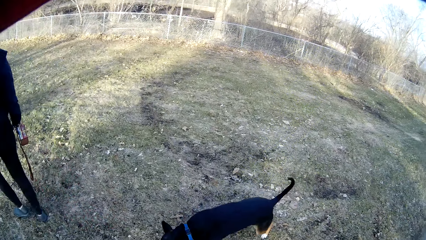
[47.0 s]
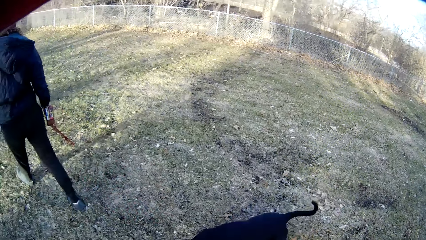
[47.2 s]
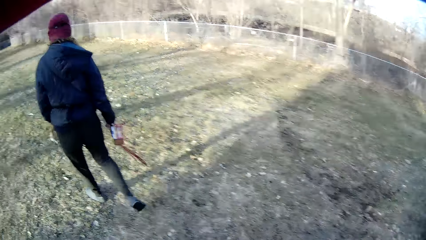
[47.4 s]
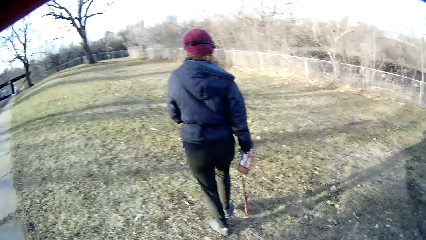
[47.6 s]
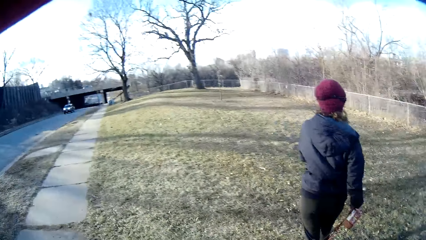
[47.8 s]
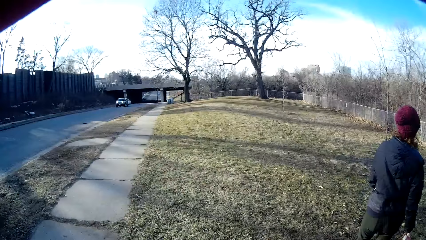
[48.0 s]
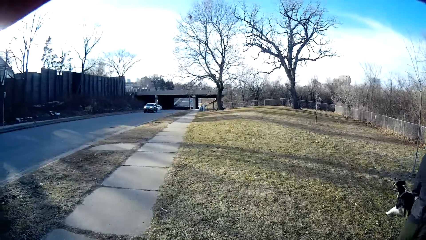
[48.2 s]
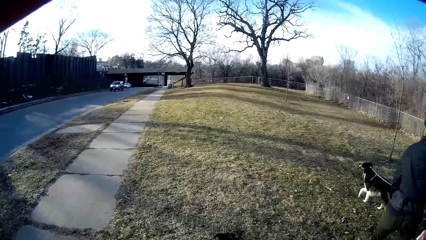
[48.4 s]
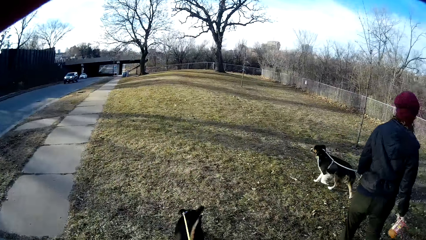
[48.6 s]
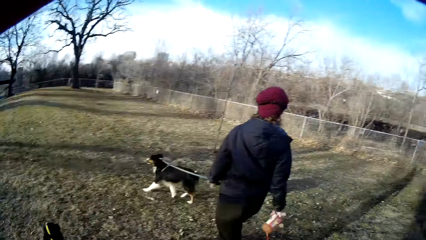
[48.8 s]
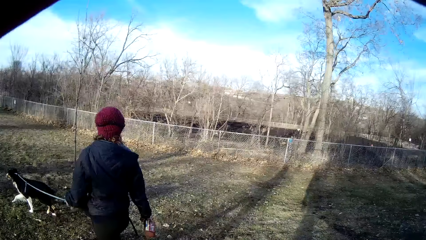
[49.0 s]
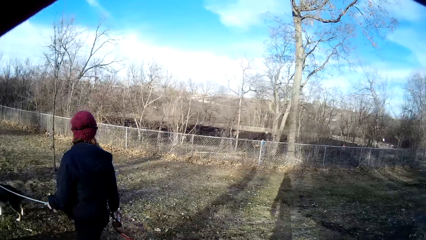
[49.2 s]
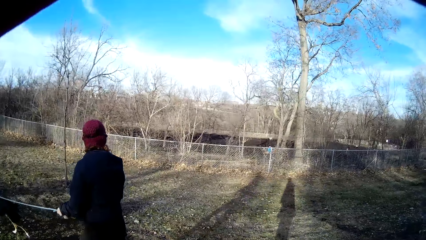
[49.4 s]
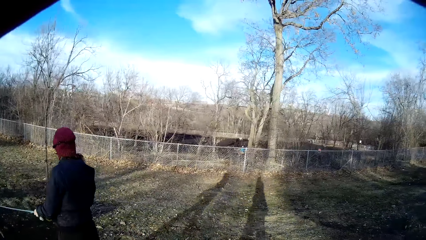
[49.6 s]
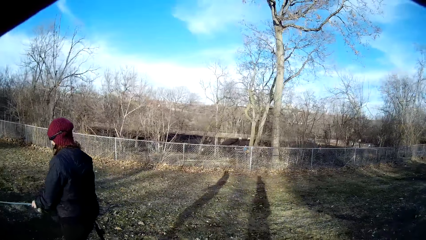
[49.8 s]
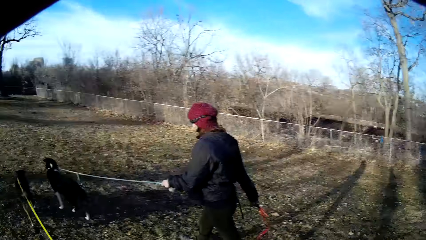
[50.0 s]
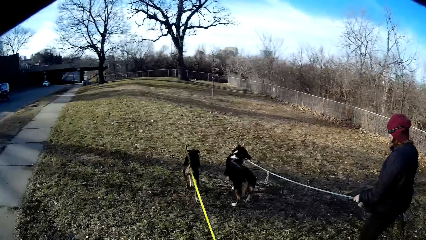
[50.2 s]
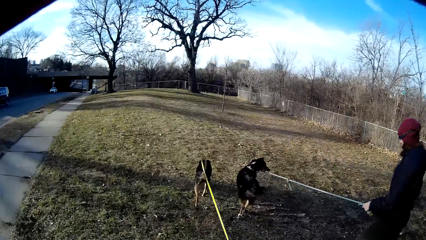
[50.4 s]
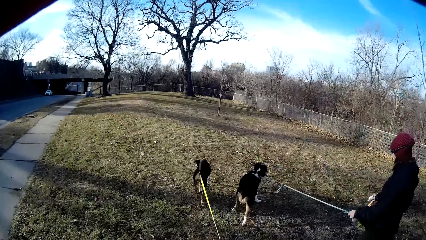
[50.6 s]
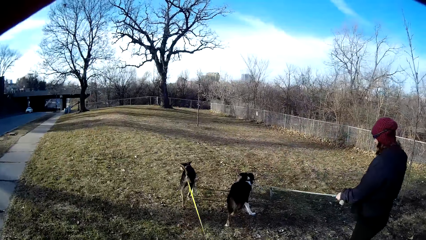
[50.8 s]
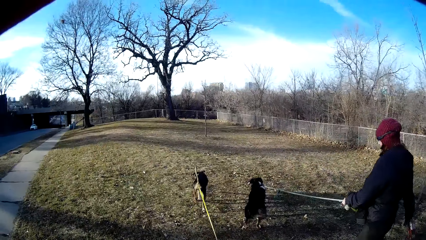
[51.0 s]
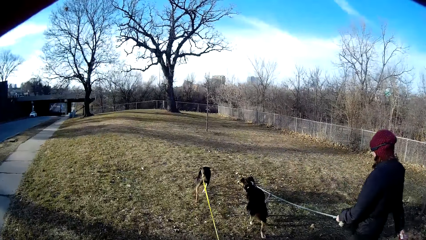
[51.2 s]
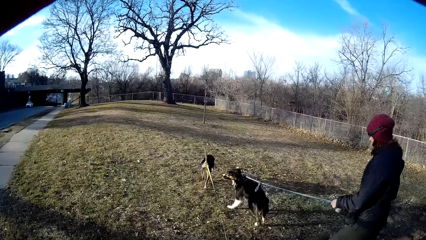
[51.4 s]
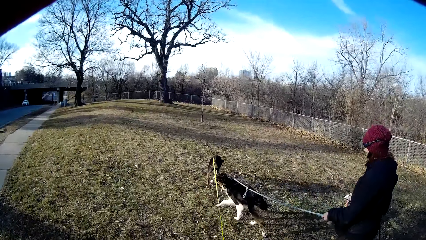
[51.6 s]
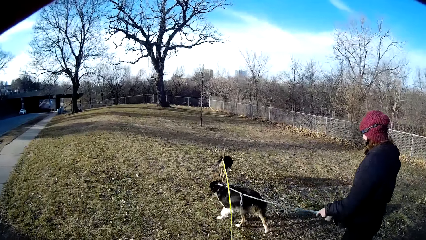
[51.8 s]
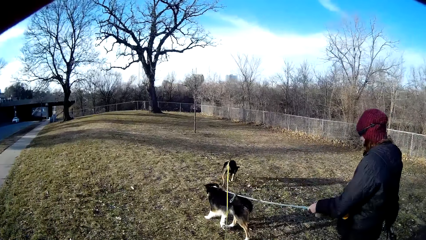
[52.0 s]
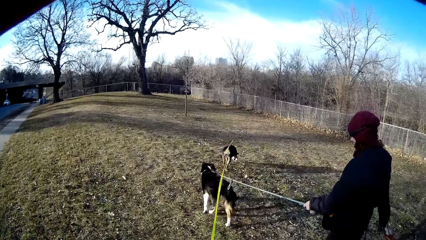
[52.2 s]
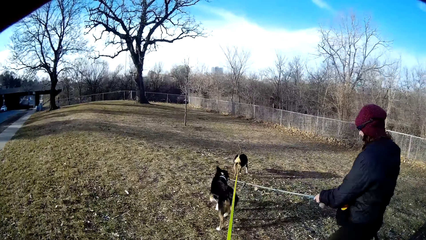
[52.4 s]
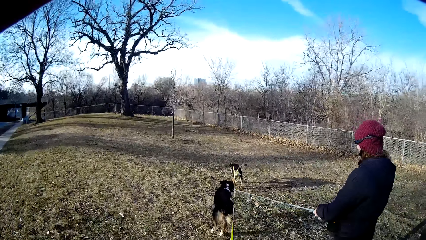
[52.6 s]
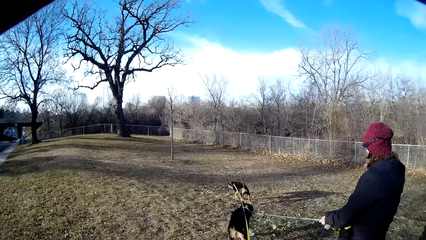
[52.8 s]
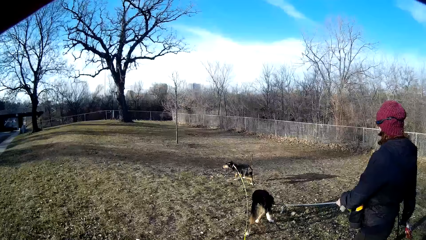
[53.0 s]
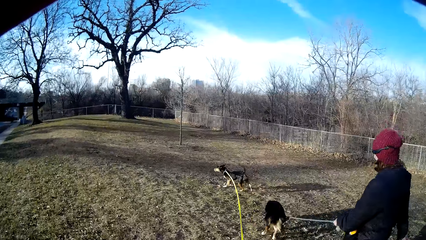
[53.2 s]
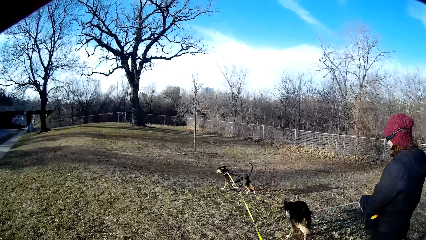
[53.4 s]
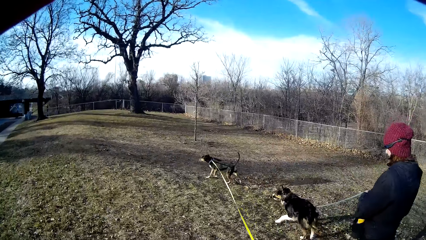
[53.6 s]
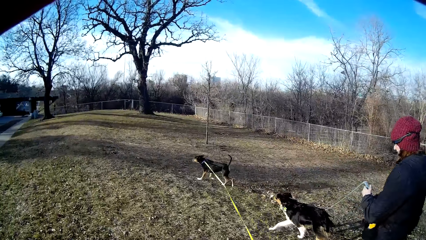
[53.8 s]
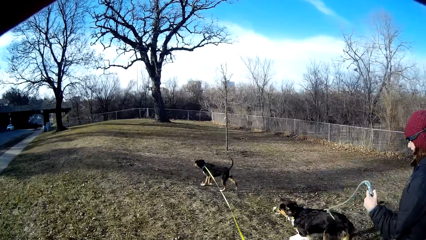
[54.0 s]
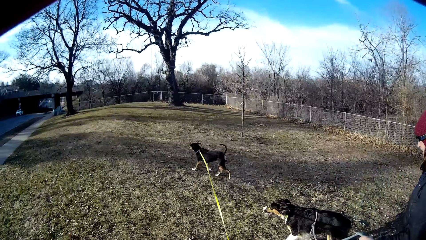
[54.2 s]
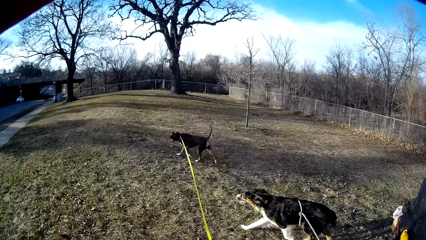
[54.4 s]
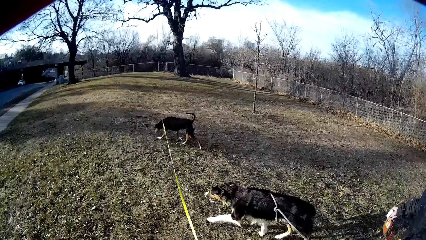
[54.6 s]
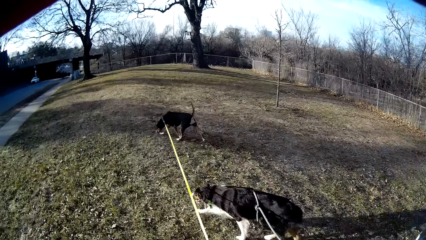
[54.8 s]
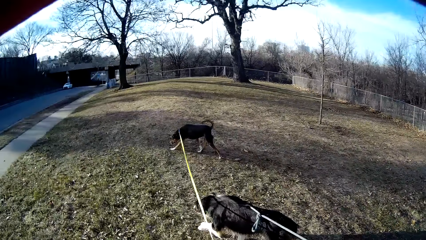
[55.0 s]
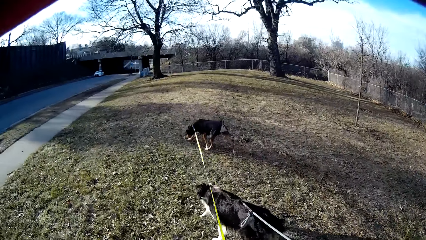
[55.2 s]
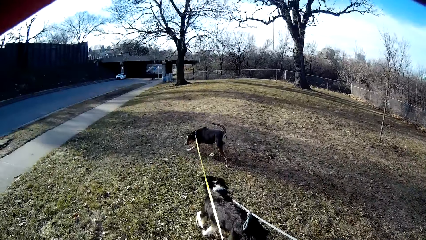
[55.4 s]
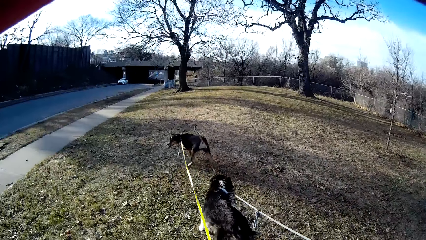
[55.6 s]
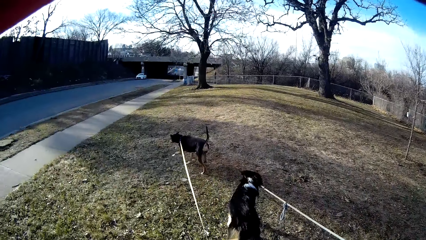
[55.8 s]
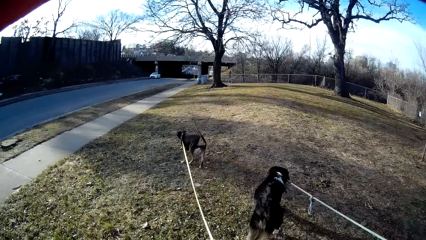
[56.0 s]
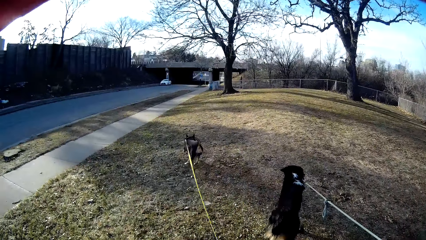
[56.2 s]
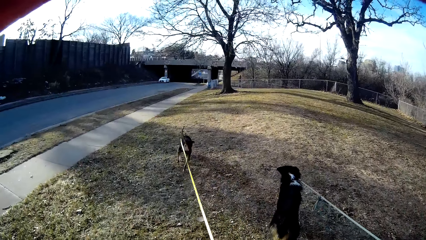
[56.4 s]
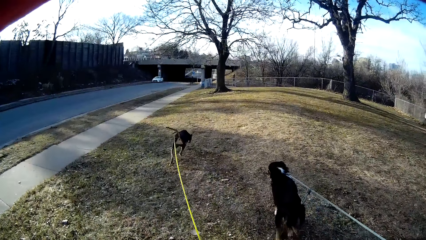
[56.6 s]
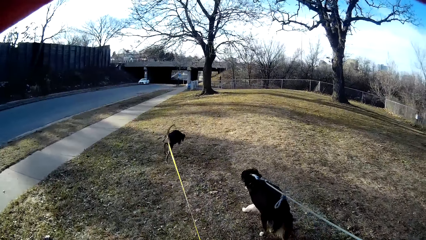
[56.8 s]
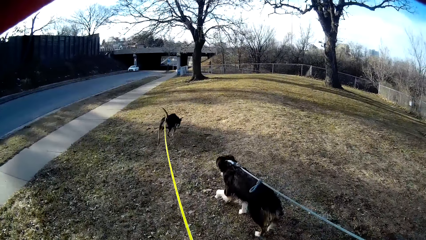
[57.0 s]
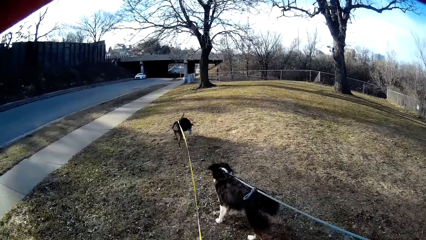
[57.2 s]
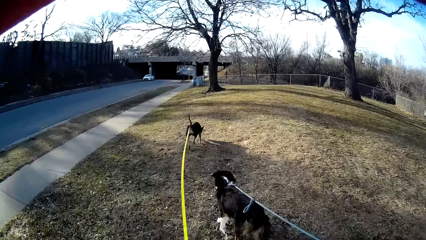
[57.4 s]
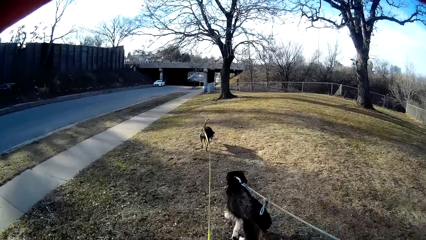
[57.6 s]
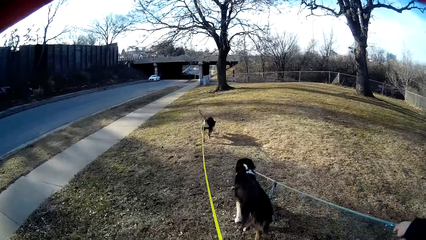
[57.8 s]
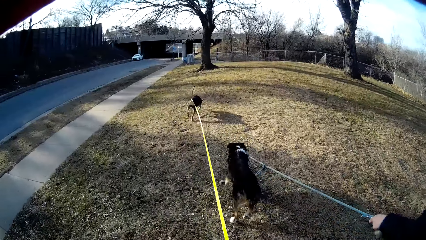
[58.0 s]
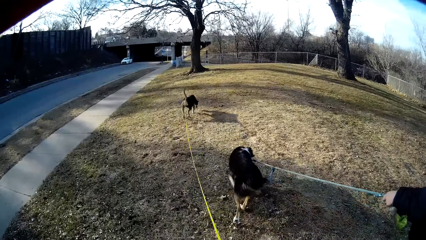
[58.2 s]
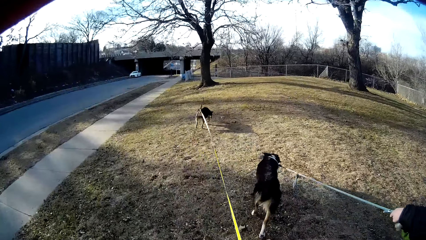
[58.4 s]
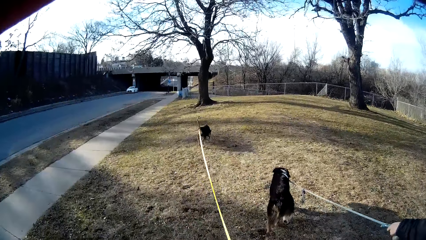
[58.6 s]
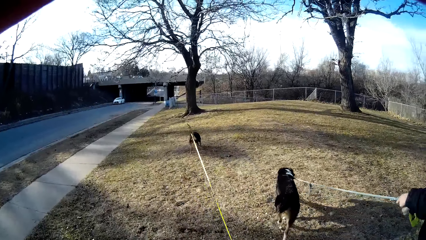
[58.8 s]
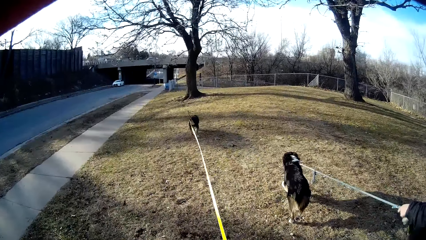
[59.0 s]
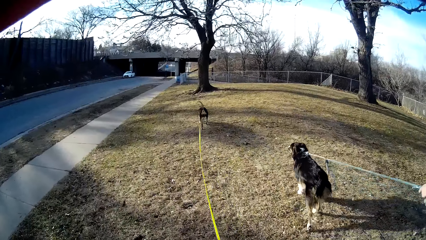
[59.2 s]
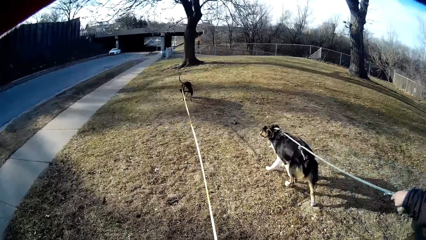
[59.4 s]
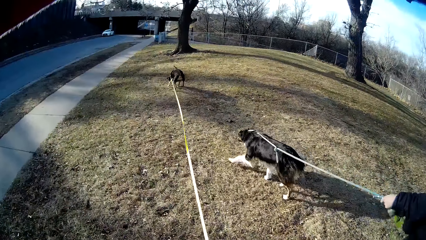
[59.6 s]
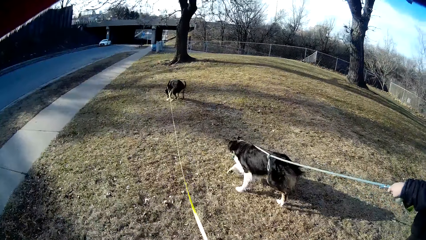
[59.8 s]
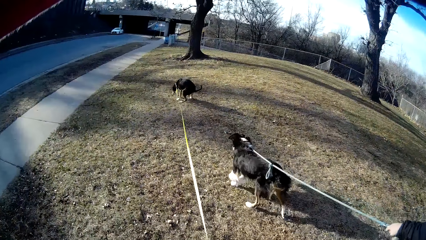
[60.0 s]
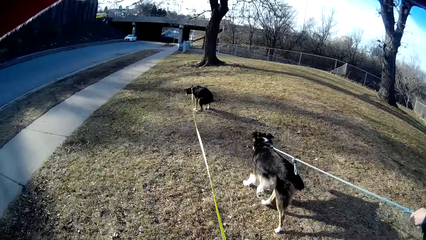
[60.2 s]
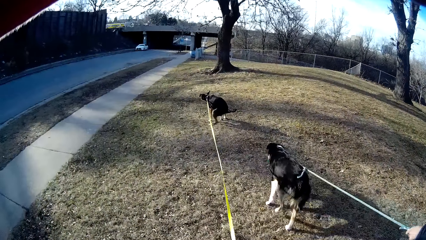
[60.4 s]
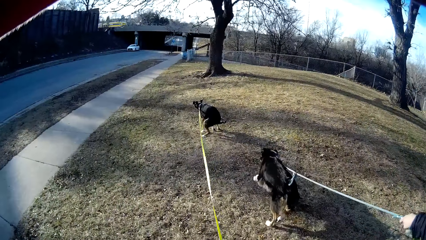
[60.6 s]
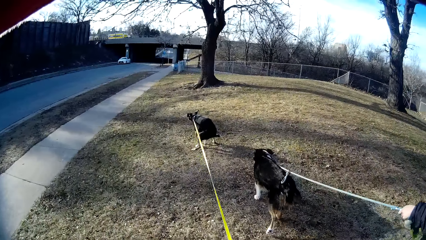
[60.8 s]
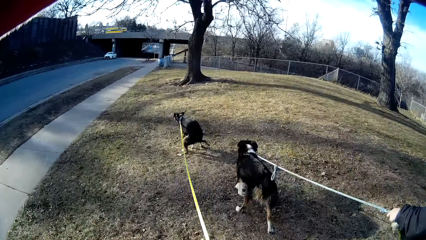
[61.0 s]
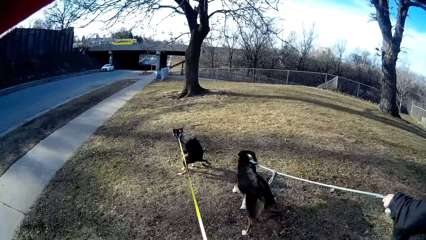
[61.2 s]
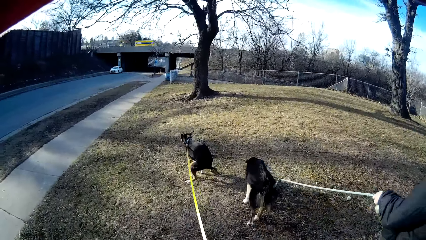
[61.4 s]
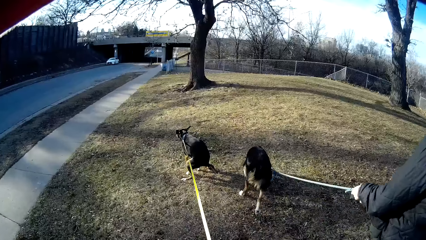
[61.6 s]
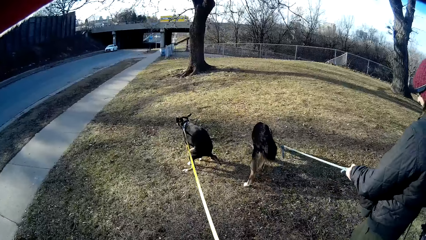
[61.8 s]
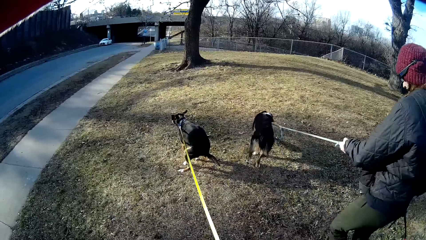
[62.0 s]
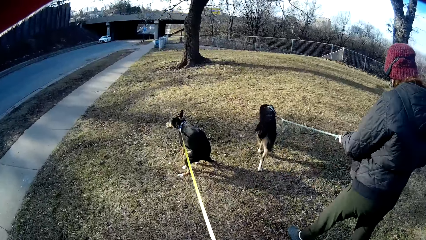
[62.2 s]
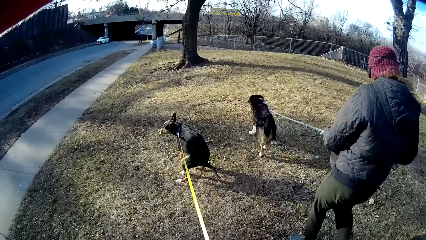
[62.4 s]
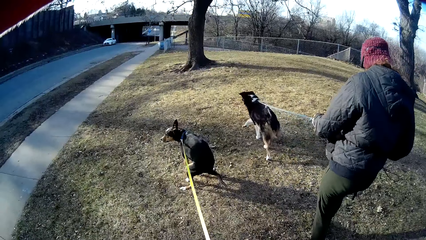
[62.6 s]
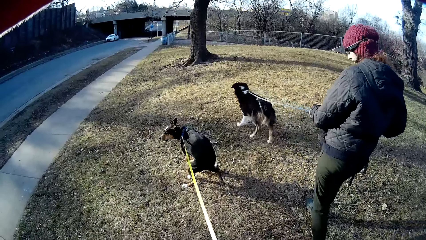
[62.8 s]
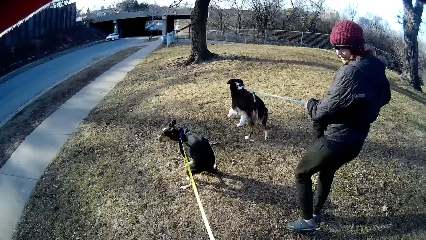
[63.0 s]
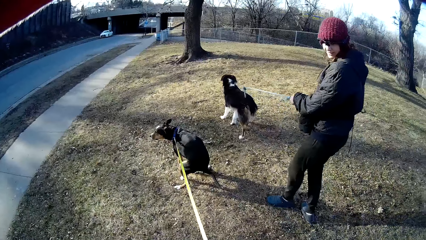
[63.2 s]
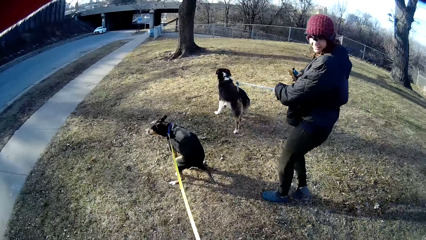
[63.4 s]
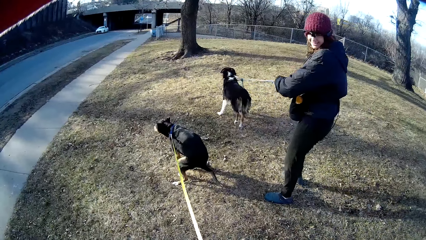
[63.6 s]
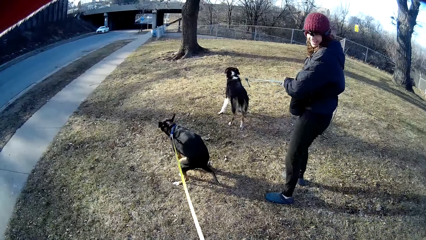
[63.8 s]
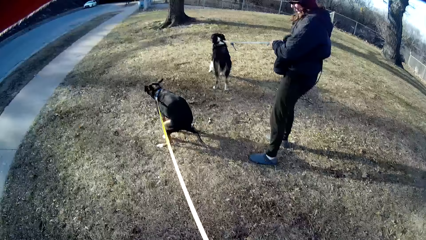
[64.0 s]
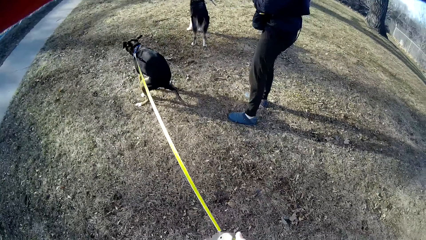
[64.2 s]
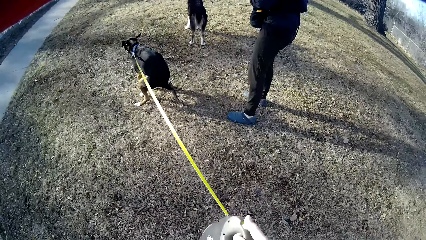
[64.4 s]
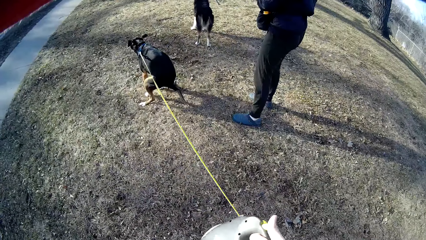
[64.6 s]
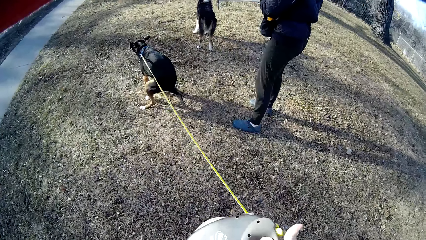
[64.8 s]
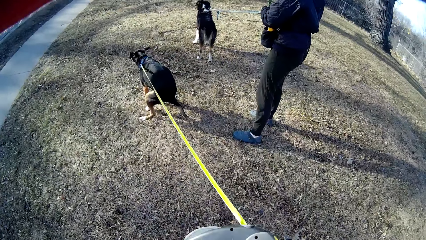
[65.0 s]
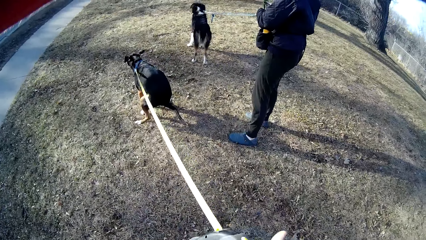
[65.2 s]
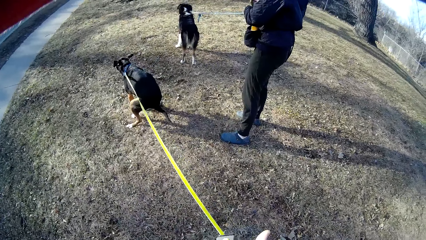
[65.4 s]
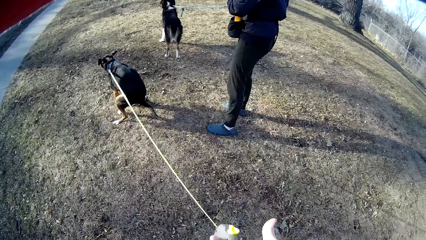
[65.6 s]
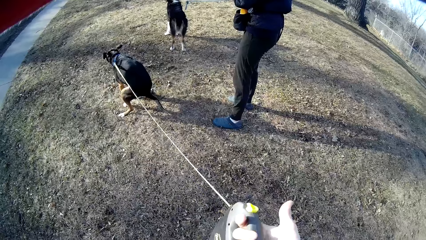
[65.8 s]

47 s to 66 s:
The camera wearer walks with a dog around the compound alongside a woman and another dog. They walk around with the dogs with the woman. They look at the dog. The first dog stops. The camera wearer stops walking alongside the woman and the other dog. They interact with the woman.
